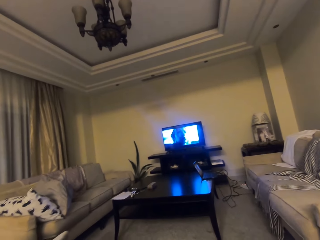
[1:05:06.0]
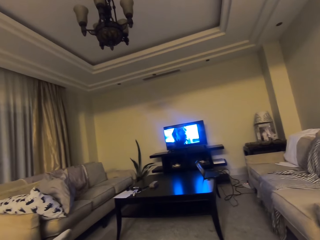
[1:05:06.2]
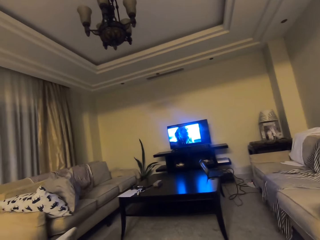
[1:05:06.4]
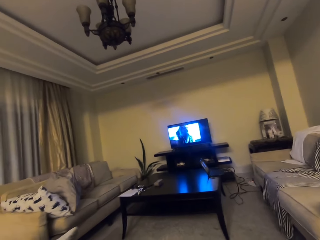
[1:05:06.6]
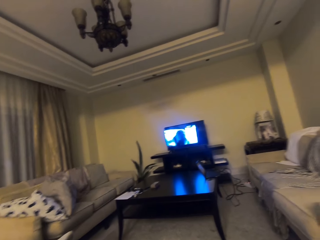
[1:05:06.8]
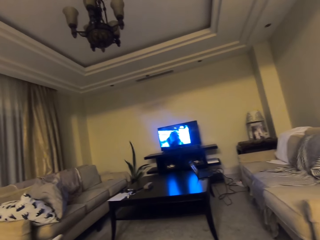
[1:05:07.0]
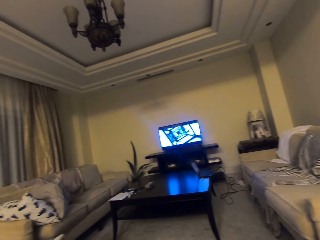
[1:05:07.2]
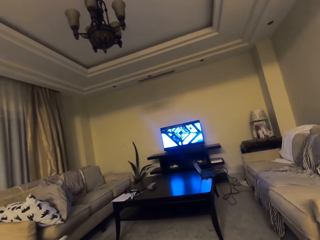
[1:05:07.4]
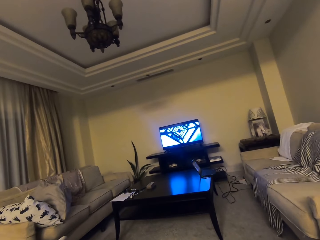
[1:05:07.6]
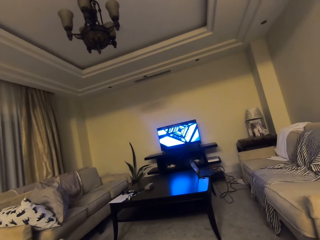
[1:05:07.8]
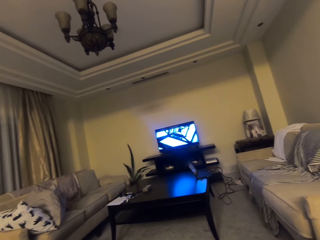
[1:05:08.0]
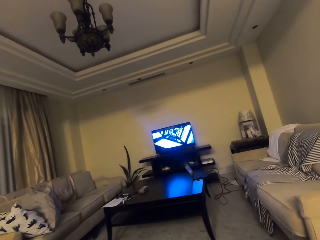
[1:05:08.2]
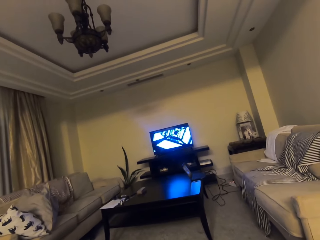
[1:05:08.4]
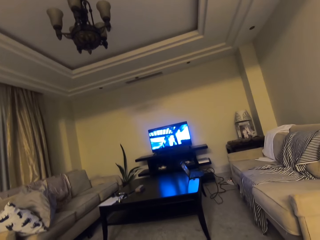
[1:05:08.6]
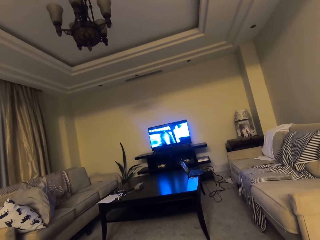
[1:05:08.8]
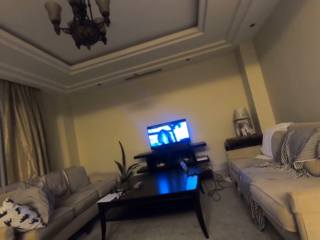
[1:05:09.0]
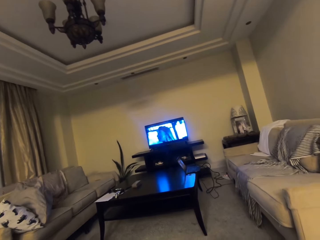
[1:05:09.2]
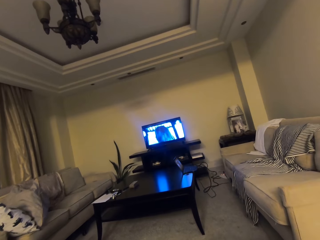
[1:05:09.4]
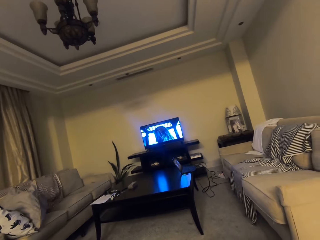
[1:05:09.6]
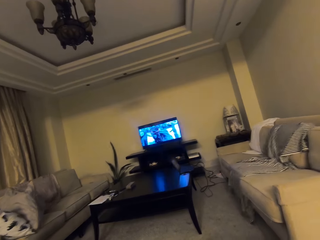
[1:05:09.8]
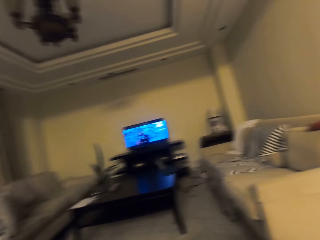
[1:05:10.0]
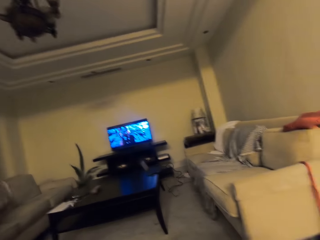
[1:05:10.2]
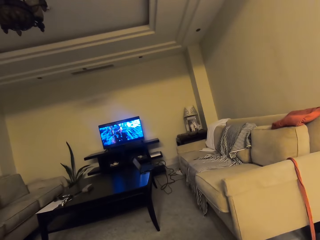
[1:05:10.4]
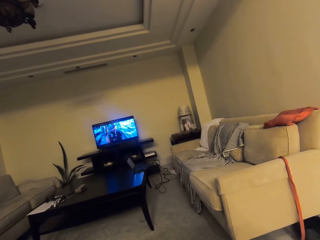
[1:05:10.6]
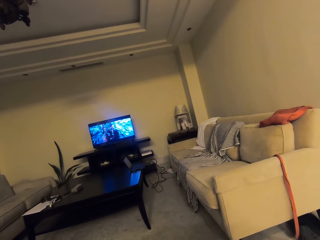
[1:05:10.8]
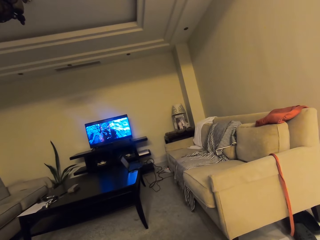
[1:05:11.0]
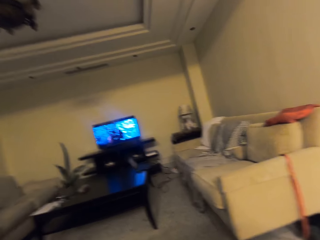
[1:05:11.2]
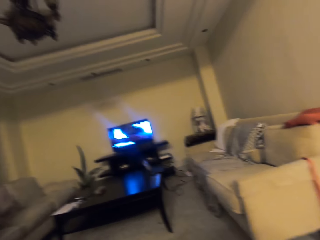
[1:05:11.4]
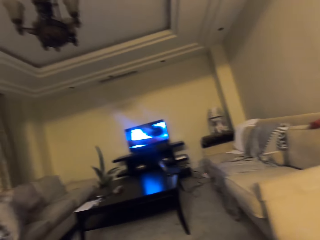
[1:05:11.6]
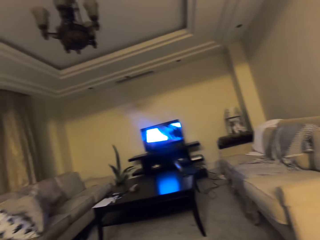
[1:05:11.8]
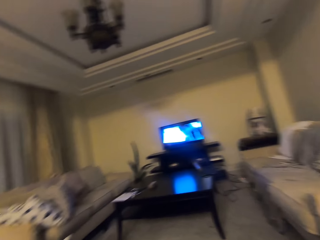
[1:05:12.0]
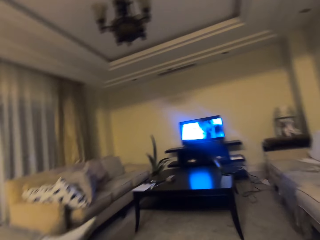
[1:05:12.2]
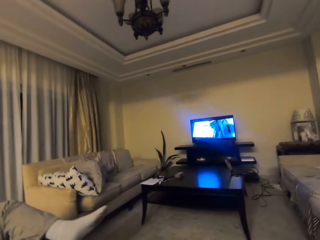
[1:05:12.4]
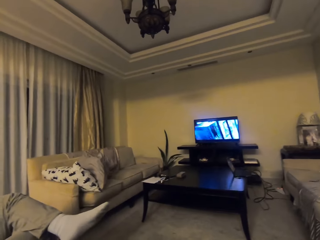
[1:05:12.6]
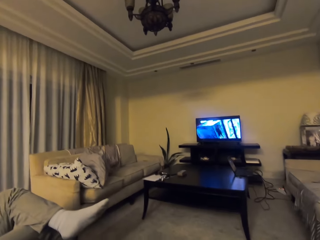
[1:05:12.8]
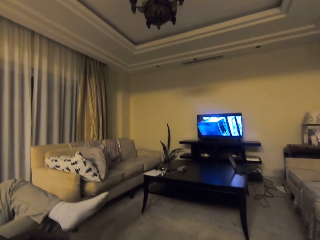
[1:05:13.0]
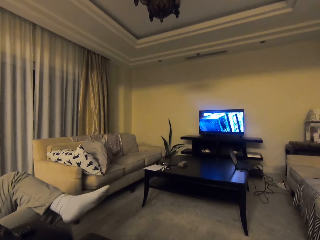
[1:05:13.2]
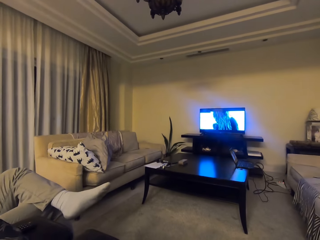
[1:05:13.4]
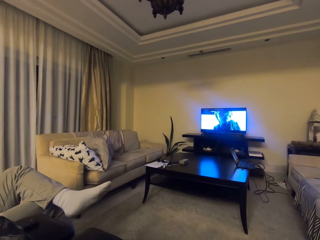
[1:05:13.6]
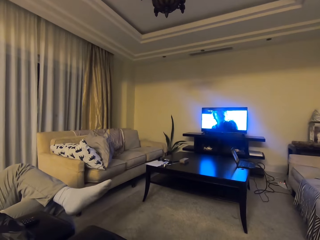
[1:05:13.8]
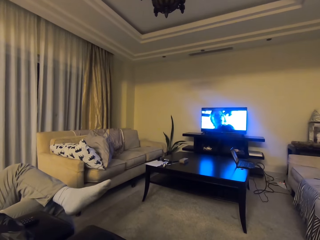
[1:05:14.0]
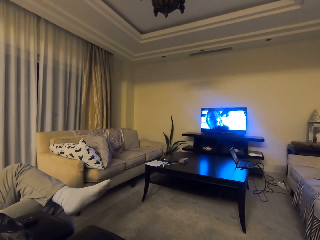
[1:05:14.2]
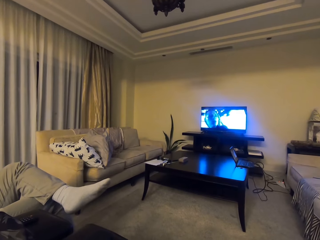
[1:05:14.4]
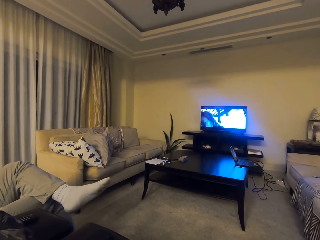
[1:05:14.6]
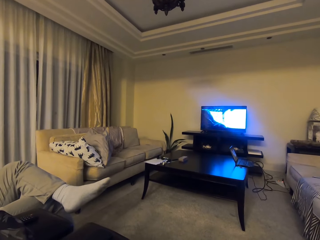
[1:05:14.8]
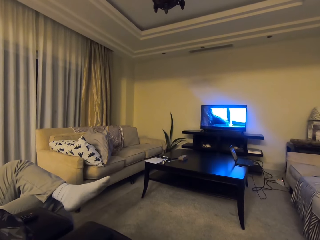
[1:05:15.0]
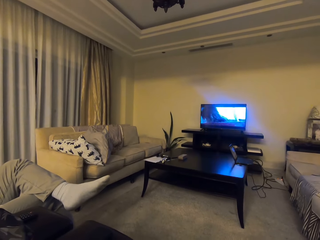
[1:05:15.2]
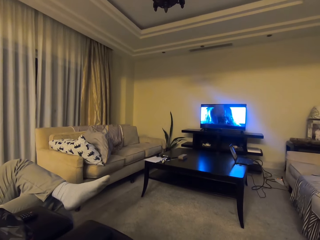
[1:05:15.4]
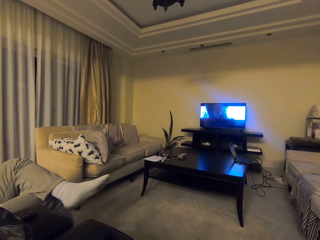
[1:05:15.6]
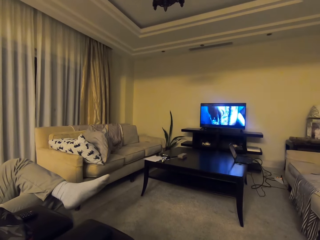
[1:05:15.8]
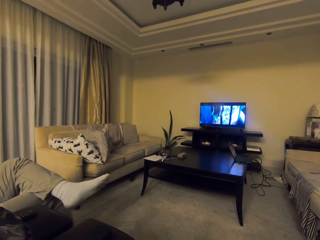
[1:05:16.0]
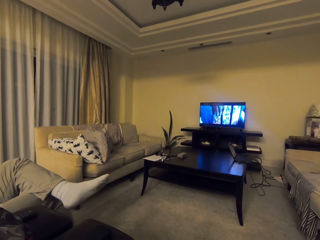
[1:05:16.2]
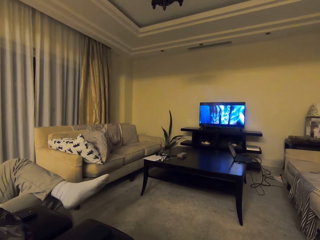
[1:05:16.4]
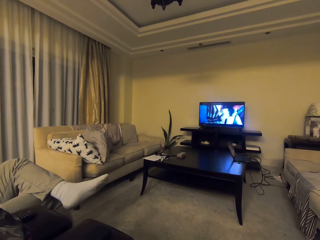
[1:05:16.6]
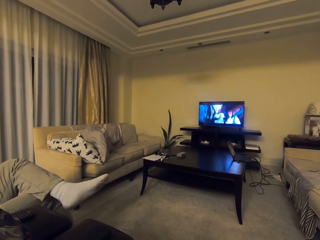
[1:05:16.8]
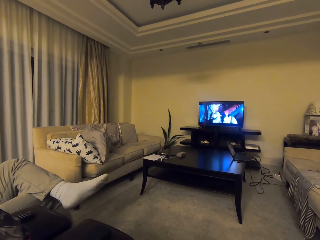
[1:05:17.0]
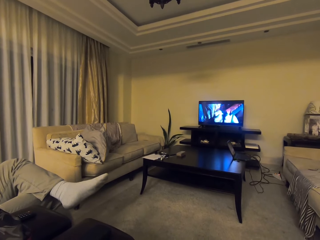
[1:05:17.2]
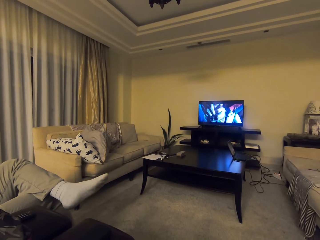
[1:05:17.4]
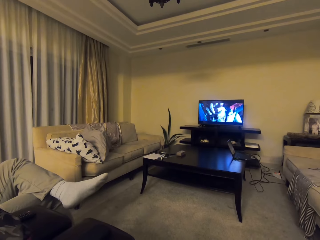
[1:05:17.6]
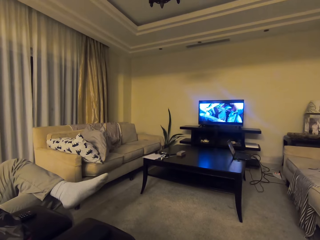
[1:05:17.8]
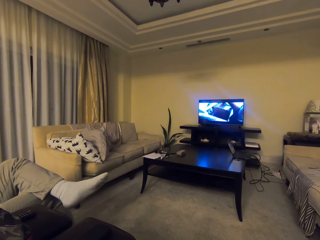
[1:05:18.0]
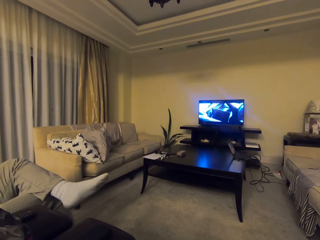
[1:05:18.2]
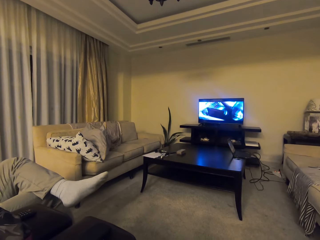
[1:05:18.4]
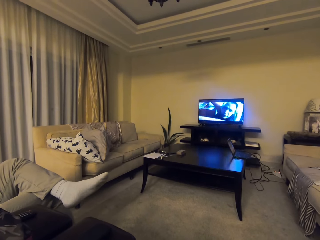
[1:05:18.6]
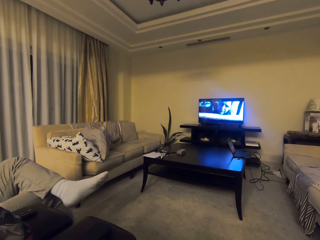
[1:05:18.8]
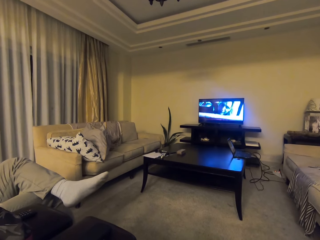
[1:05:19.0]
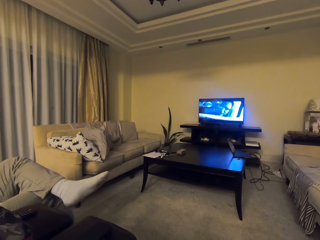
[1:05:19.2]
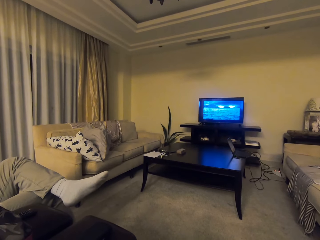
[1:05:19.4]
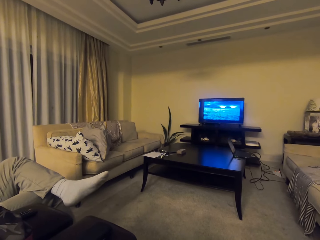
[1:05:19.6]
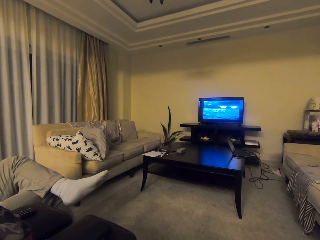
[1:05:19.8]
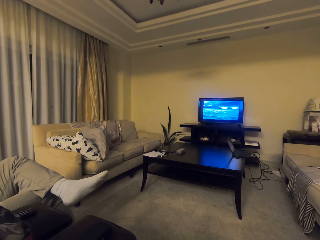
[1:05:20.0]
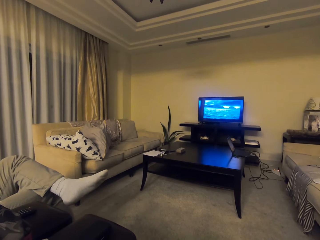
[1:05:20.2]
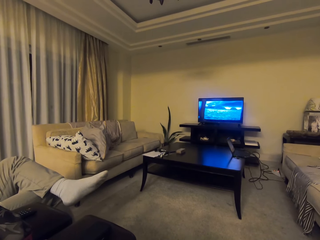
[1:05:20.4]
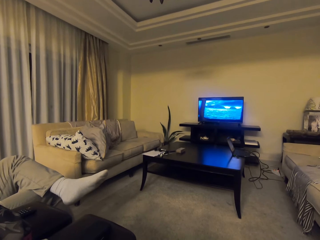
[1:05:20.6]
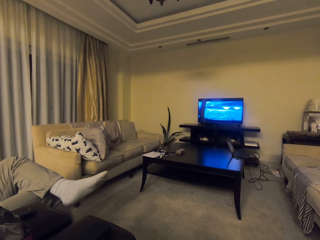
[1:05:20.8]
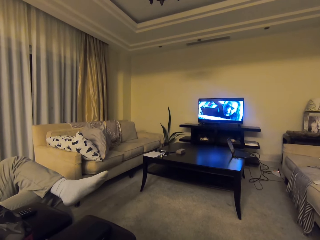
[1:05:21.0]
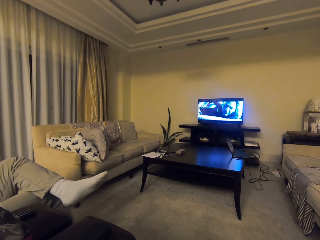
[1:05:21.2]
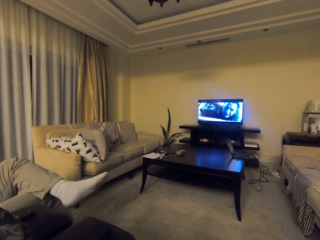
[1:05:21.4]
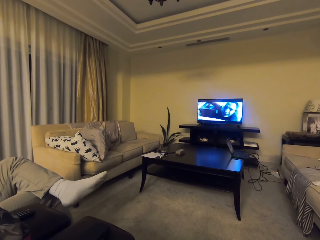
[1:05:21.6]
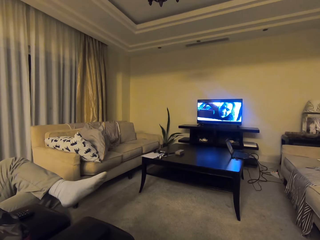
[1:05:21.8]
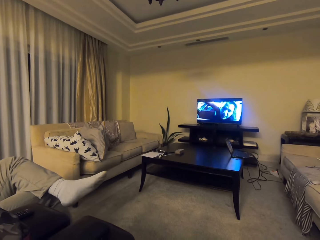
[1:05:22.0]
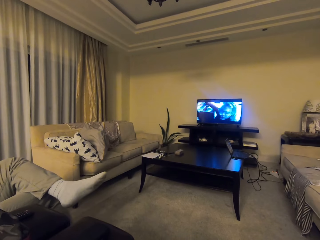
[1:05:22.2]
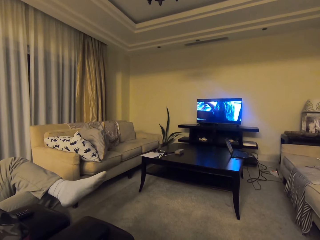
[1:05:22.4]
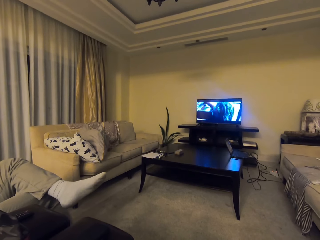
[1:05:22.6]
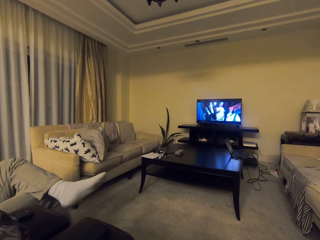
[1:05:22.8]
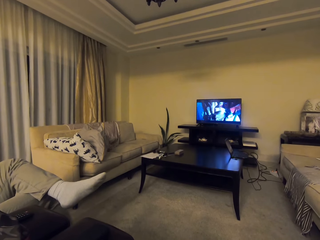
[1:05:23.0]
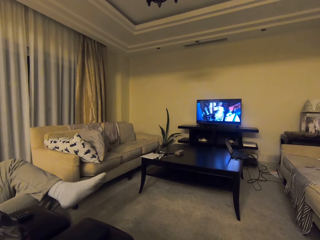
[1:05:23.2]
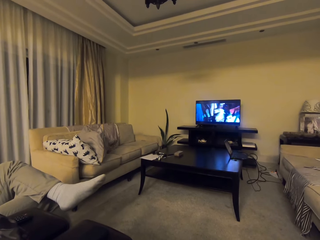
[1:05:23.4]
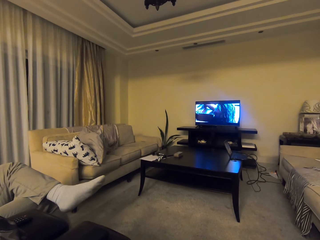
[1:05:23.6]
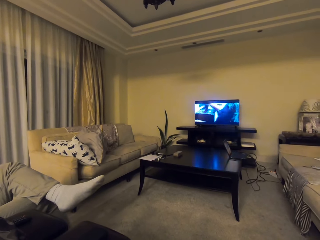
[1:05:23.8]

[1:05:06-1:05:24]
The camera wearer converses. They watch the TV.

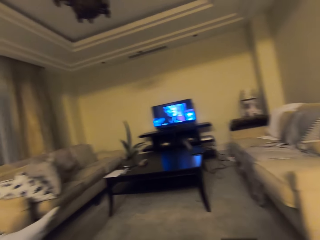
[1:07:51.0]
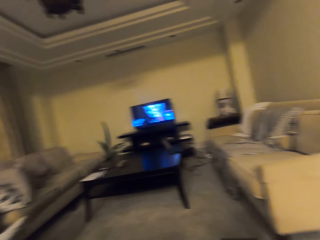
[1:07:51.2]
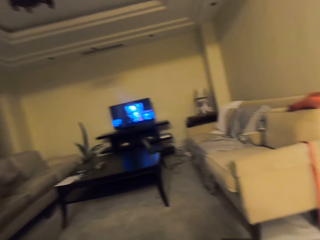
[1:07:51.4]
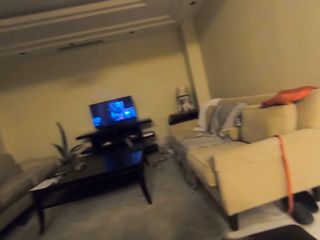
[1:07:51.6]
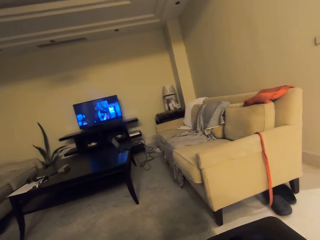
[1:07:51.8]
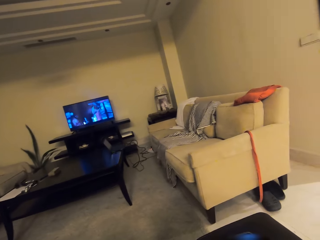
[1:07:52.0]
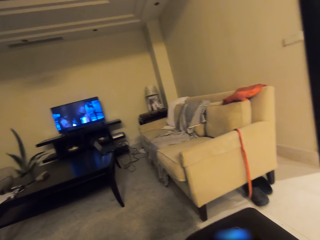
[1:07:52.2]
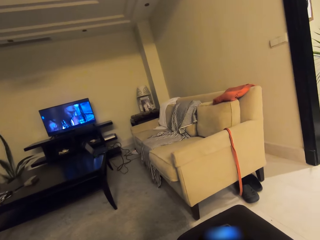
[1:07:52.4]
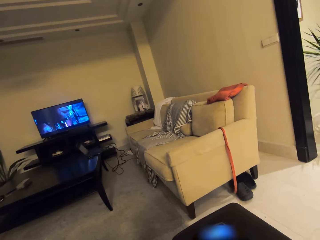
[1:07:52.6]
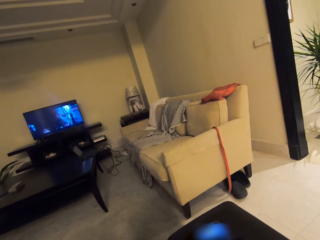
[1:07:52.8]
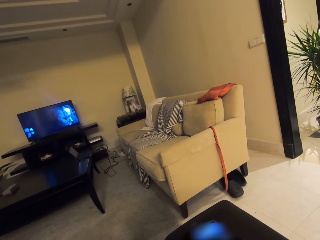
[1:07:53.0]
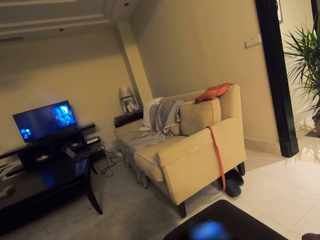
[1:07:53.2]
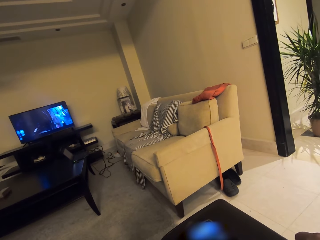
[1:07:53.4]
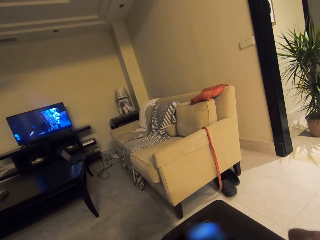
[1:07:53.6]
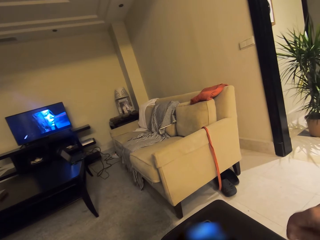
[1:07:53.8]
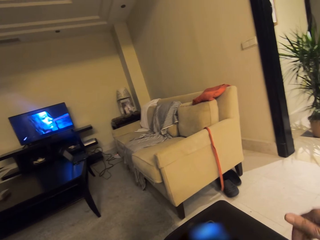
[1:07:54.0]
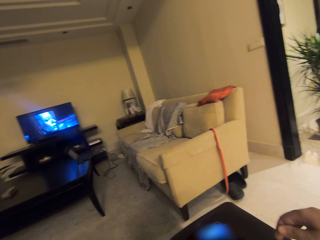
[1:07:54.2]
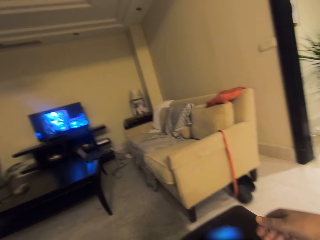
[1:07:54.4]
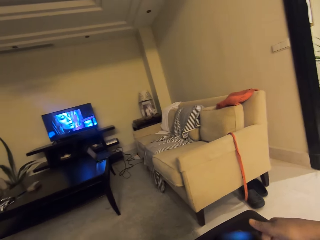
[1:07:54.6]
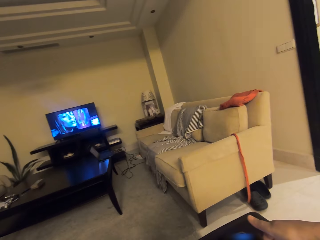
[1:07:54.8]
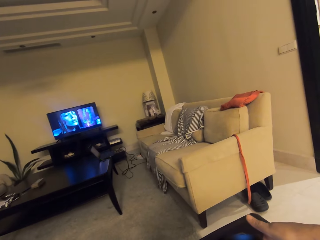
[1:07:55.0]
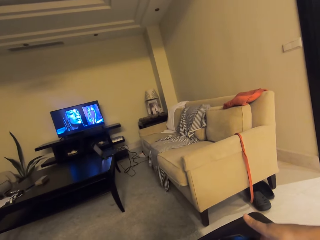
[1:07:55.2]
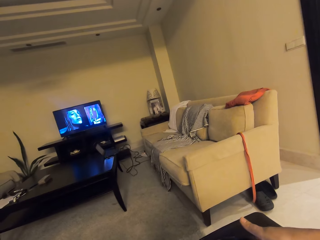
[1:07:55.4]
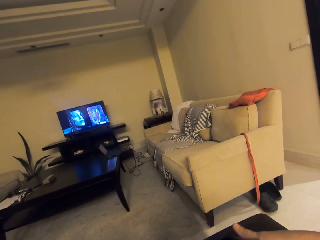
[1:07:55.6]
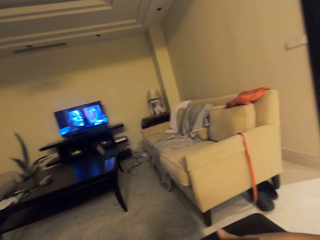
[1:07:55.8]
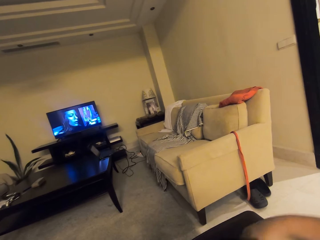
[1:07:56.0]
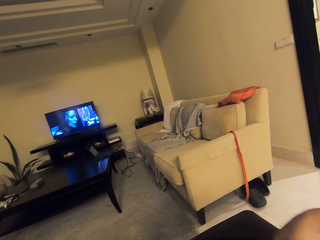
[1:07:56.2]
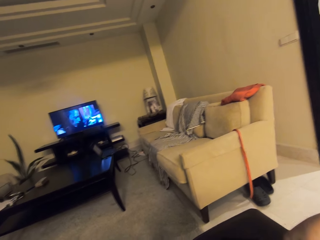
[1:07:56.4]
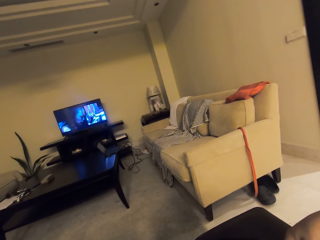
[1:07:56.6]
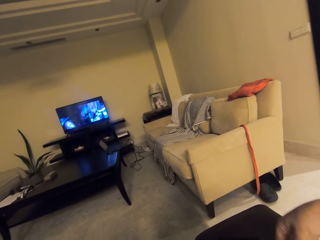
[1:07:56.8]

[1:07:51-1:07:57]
The camera wearer looks around. They talk through the phone with a person.
